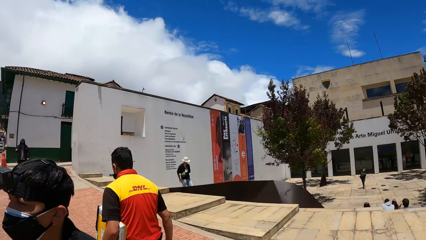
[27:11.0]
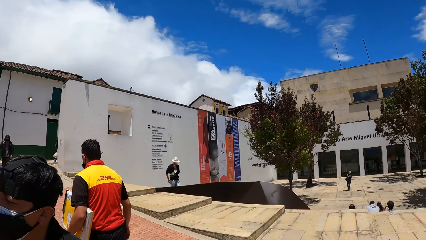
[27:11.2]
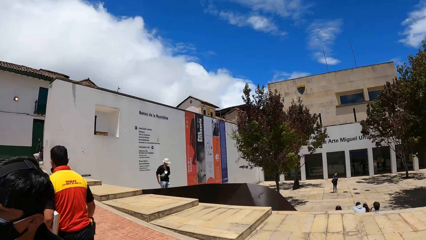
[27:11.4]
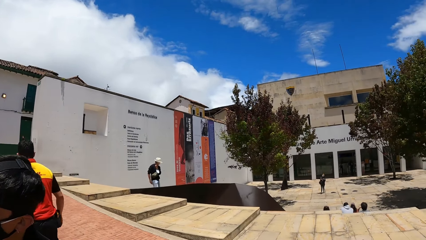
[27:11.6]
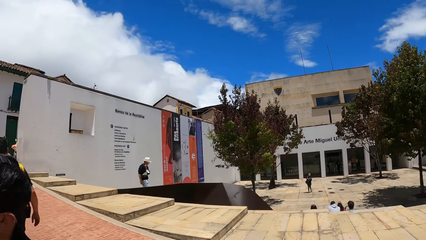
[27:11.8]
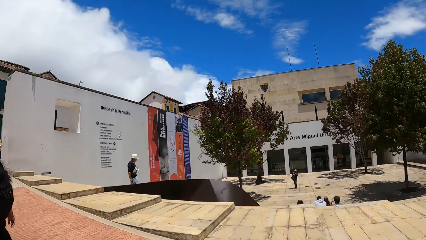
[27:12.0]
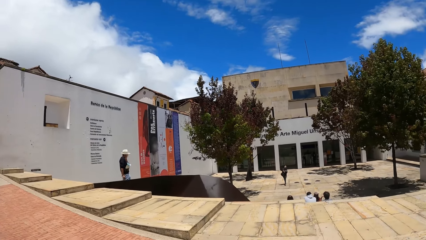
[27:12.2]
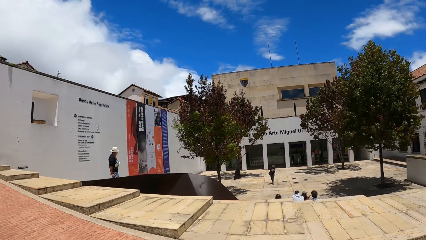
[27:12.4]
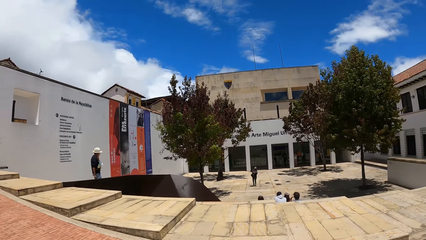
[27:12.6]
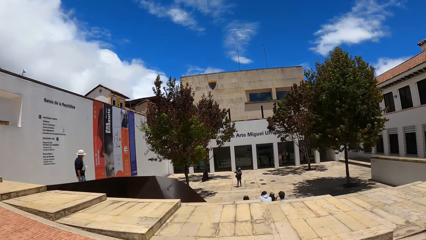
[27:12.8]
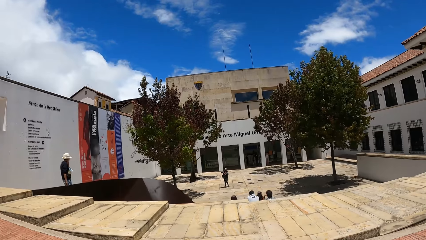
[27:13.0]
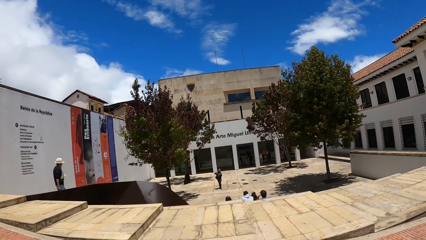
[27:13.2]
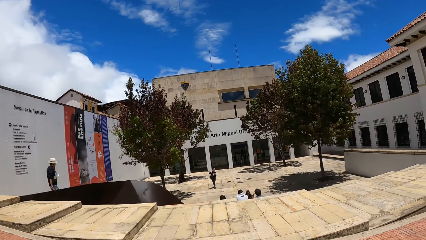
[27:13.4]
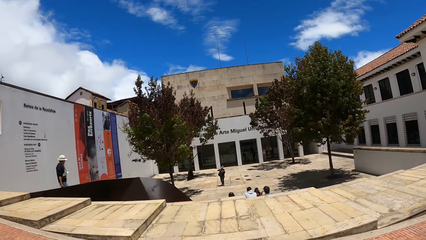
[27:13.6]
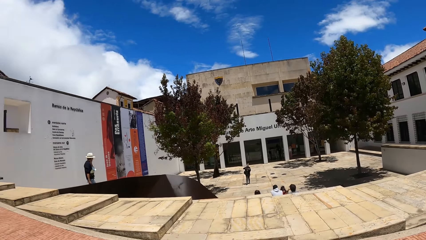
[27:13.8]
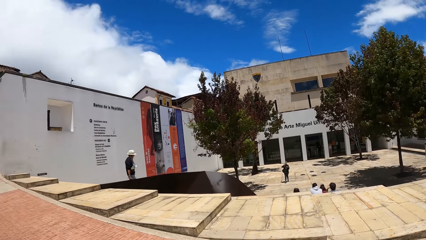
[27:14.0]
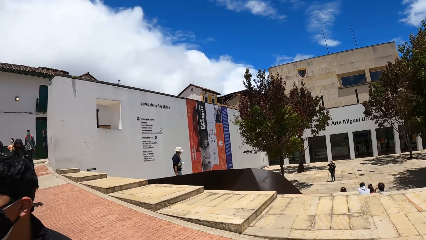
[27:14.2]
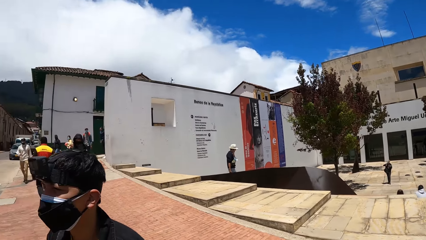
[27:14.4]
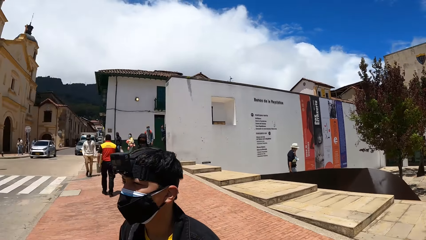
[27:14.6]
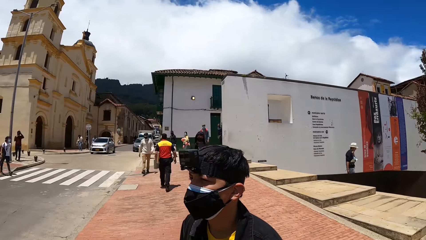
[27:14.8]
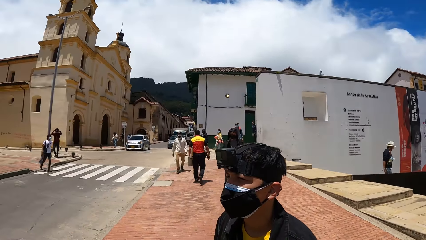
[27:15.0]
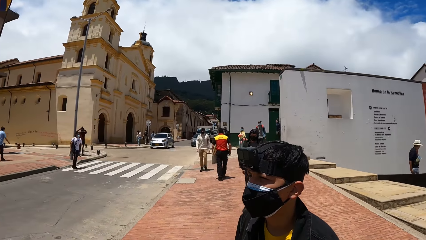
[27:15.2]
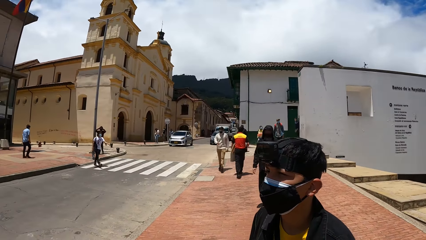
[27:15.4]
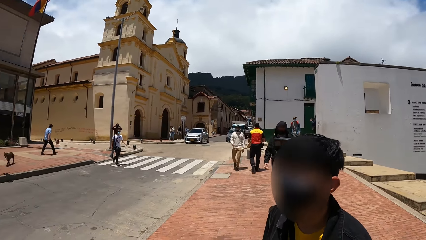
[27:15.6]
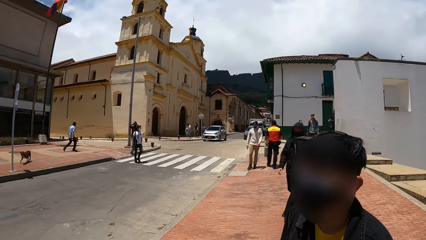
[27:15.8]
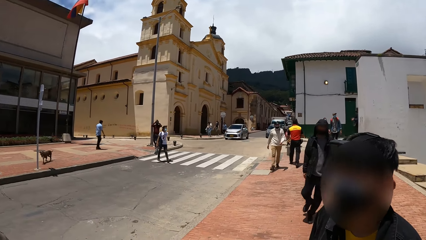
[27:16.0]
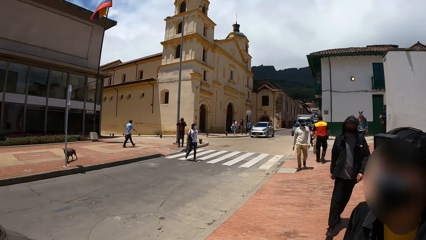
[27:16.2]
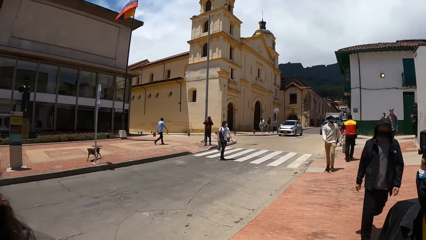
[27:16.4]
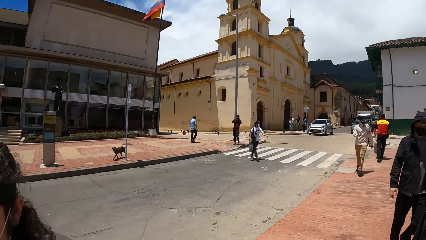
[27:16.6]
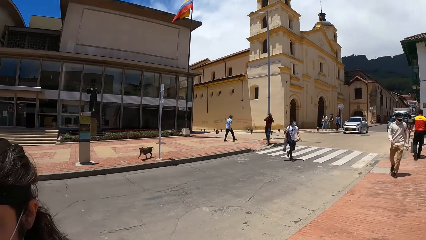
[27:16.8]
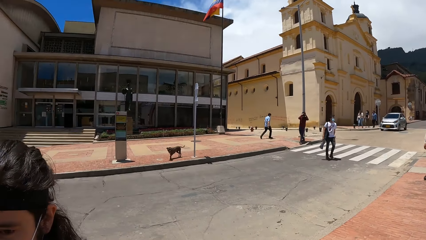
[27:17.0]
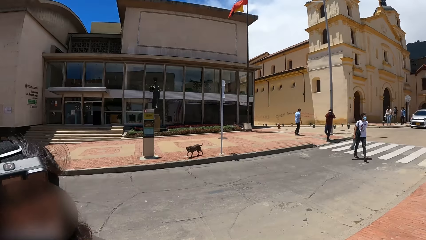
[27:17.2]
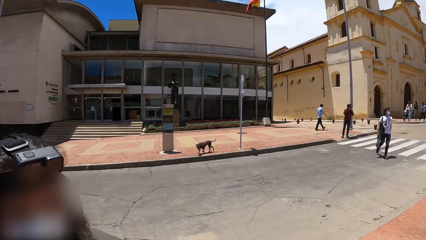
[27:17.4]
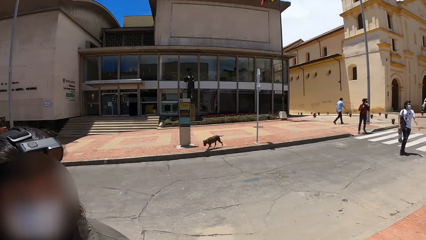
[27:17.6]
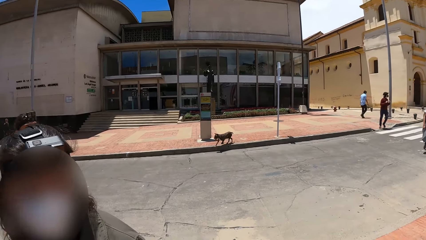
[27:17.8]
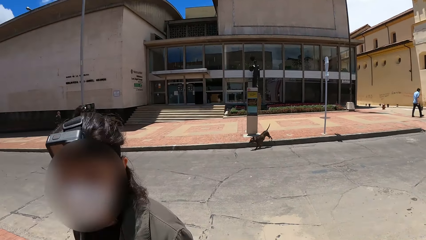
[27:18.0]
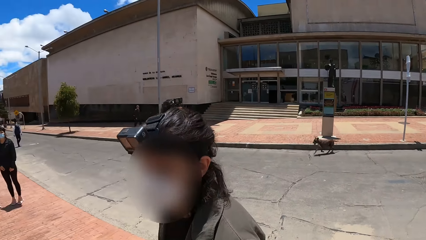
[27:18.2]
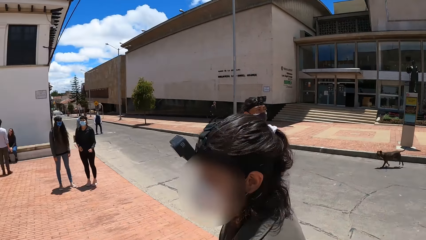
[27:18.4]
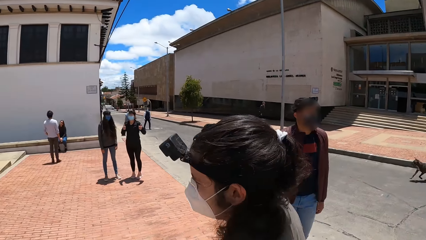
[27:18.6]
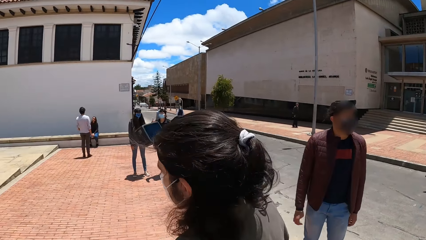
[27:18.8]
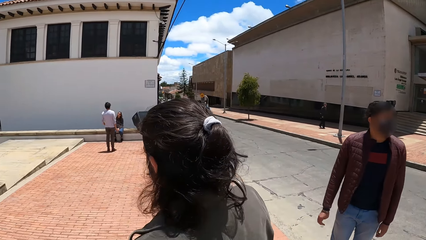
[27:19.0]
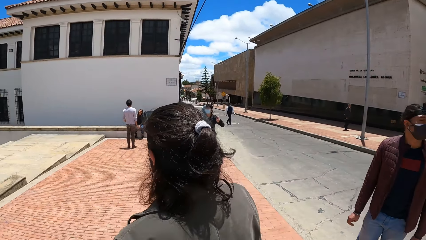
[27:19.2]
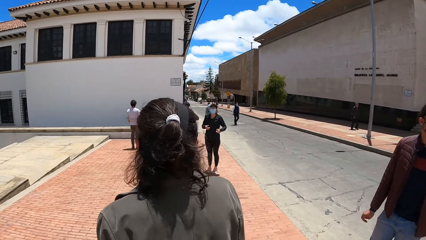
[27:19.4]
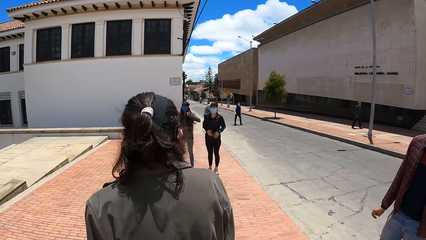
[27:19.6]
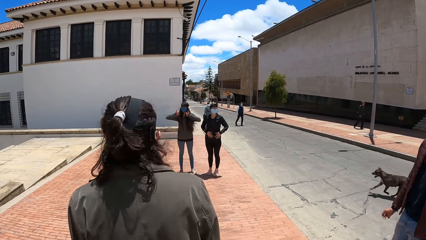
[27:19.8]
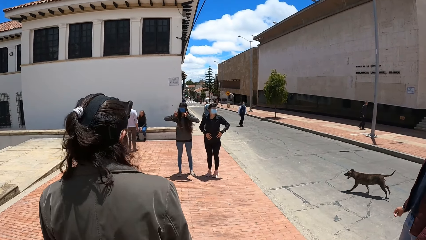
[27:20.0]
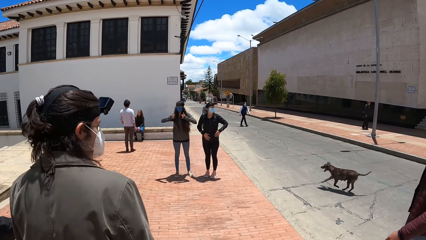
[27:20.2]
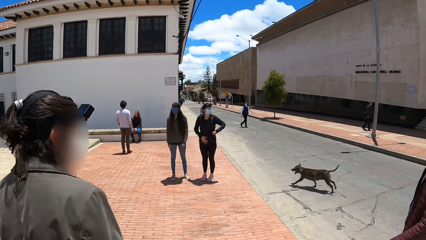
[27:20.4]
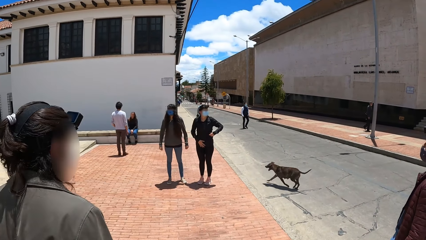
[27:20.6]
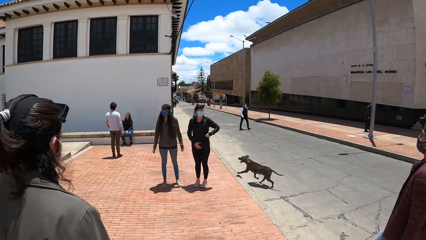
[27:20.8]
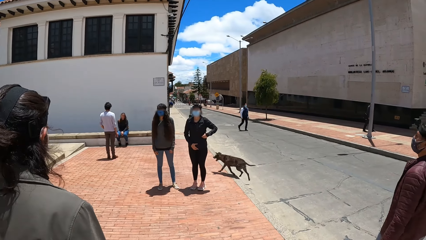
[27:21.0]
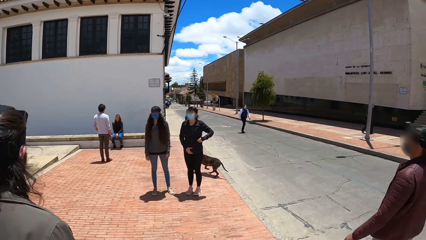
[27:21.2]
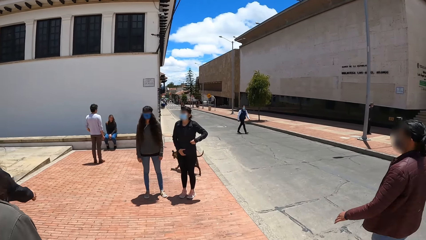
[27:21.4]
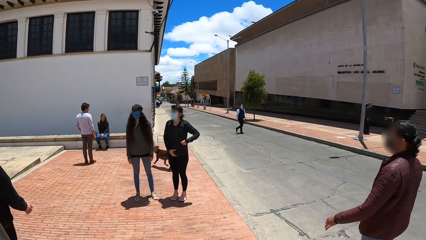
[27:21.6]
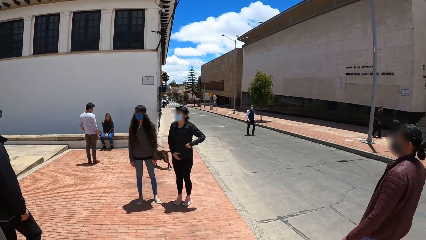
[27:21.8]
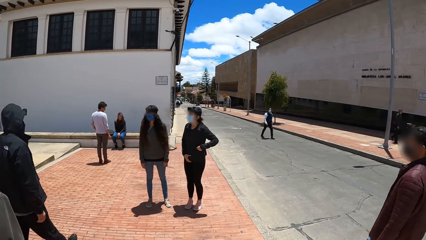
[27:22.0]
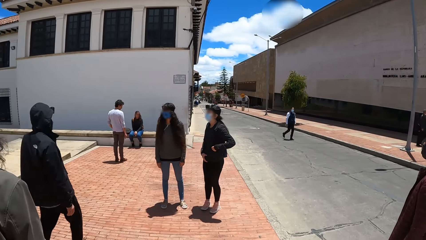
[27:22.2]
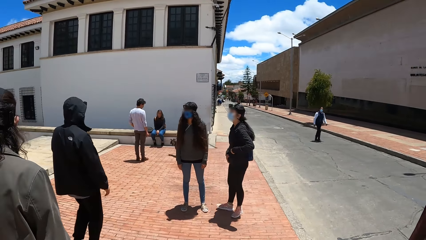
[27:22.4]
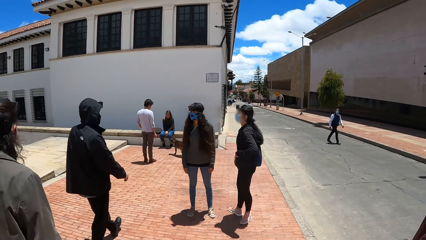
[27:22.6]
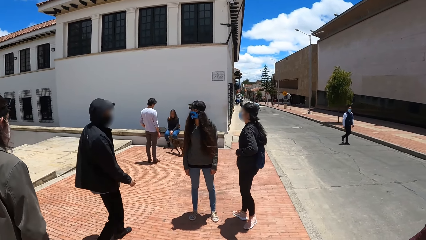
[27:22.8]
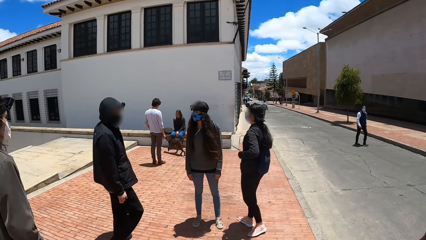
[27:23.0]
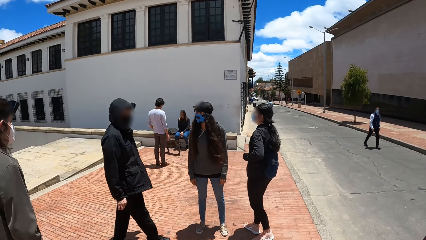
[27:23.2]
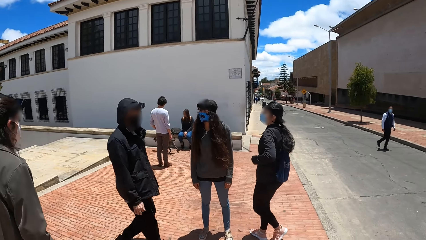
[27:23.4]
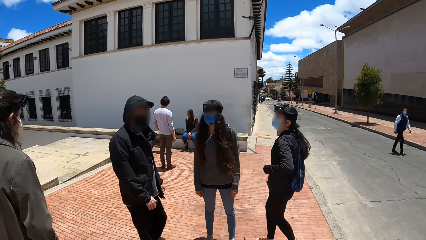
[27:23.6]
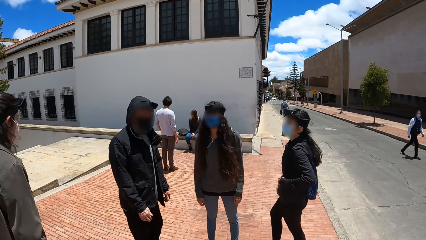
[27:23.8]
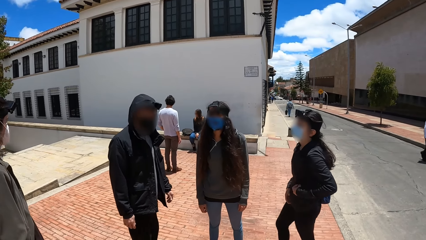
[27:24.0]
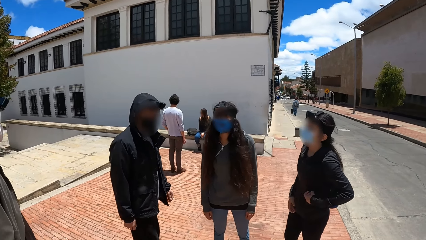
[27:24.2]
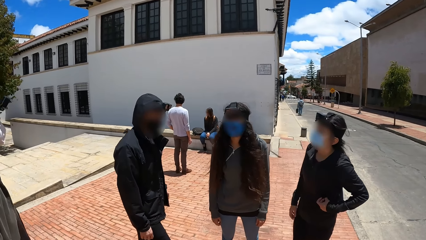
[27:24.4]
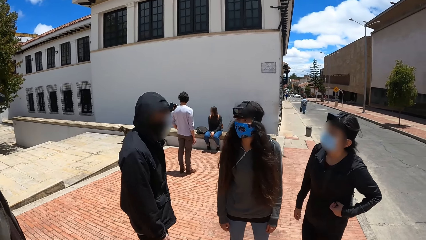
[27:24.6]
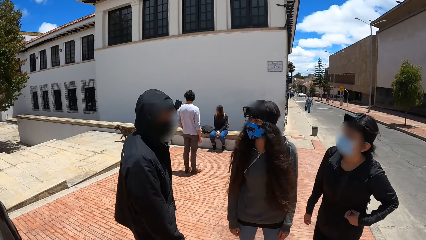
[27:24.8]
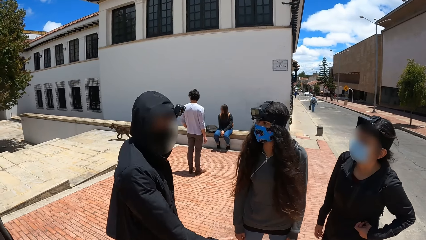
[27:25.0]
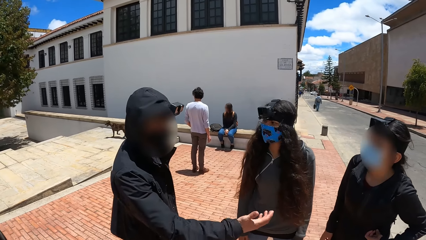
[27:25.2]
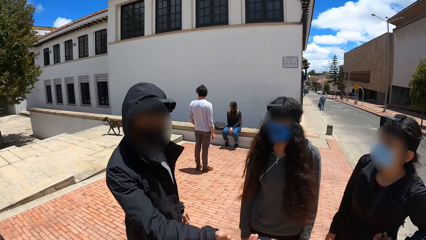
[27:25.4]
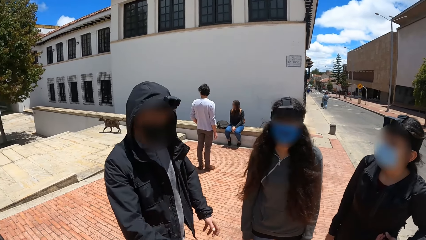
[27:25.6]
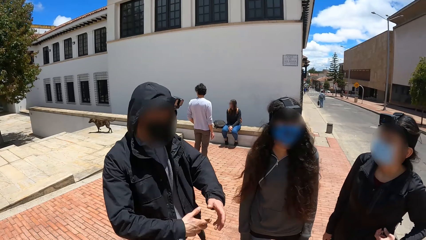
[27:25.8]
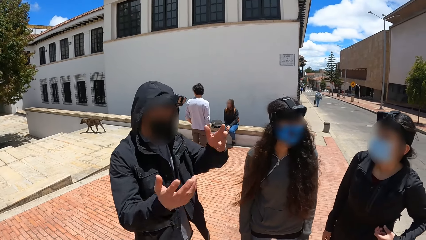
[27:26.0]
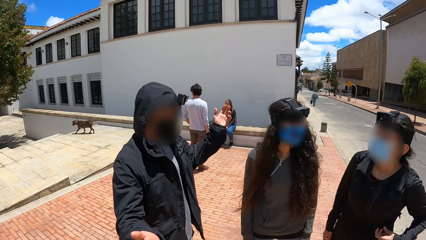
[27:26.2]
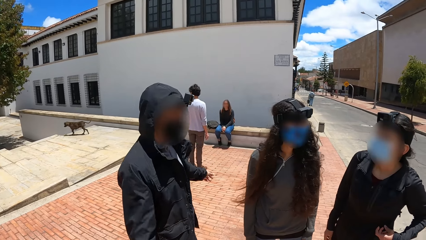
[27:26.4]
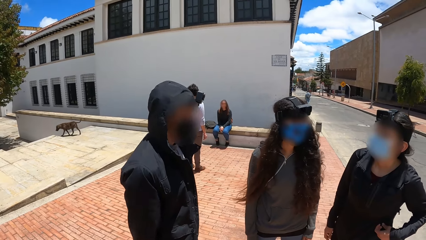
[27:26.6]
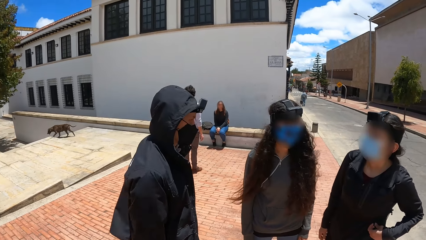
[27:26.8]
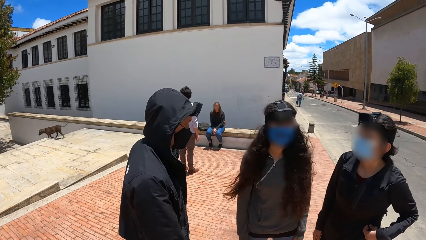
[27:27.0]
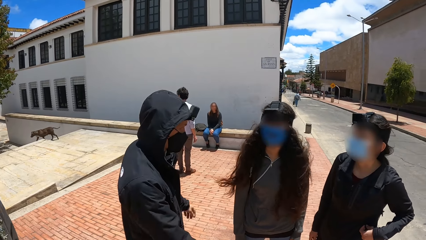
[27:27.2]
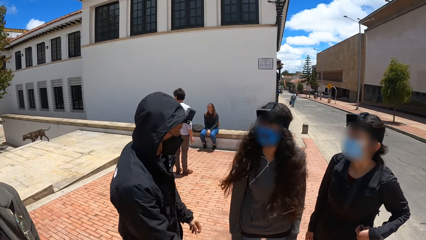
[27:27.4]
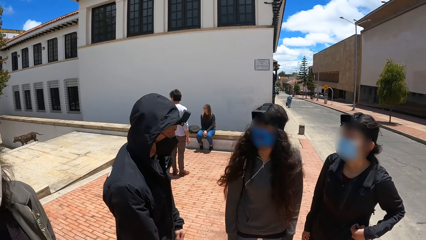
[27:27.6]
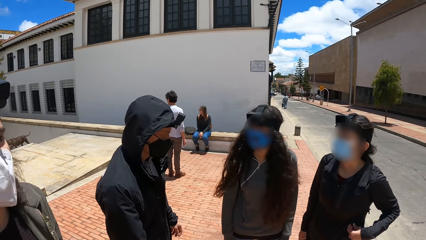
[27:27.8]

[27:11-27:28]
A man converses with another man. The first man walks towards a lady and another lady. The other man walks towards the first lady and the other lady. A third man walks towards the first lady and the other lady. The third man converses with the first lady and the other lady.
